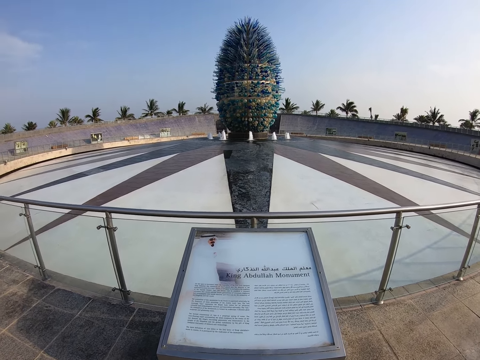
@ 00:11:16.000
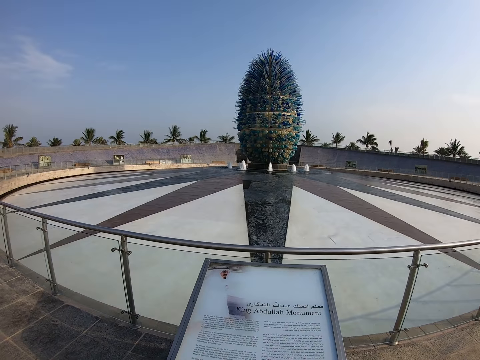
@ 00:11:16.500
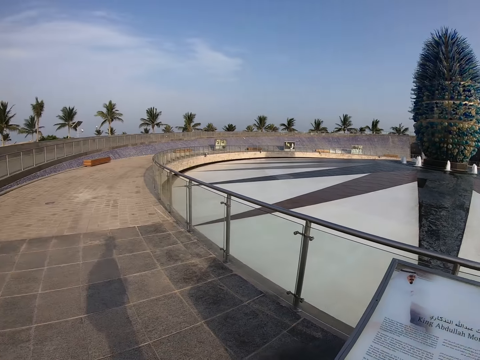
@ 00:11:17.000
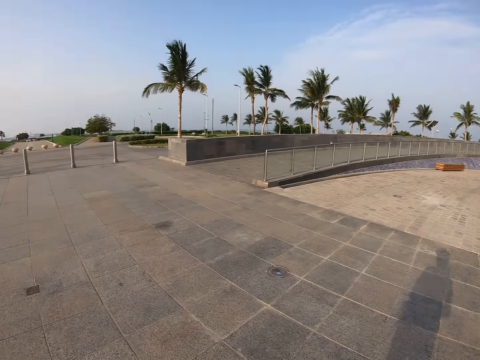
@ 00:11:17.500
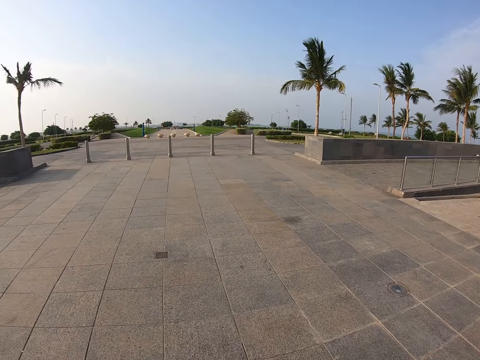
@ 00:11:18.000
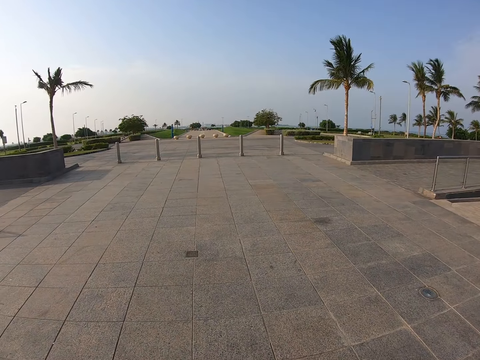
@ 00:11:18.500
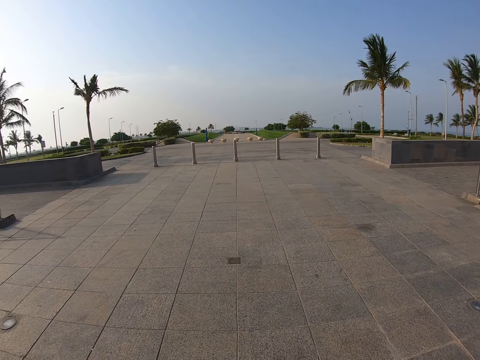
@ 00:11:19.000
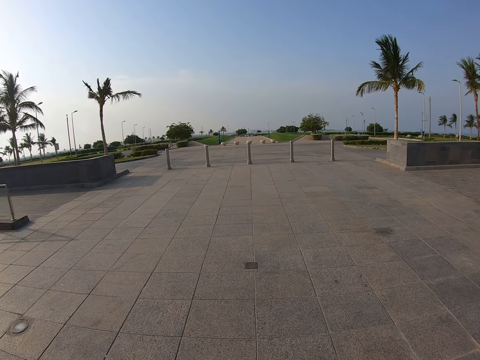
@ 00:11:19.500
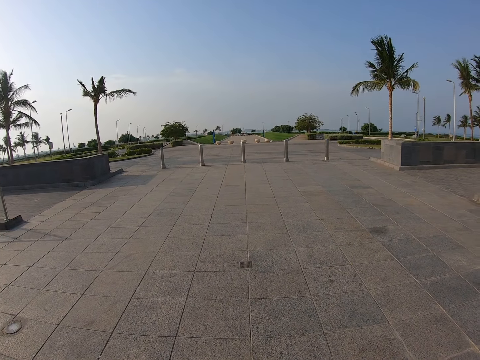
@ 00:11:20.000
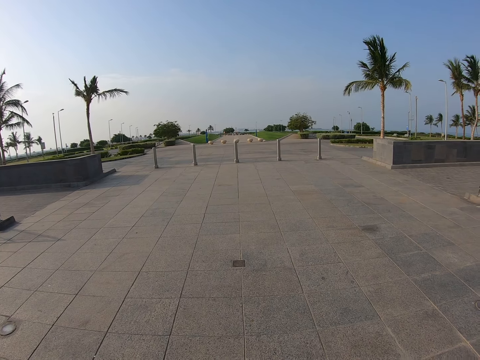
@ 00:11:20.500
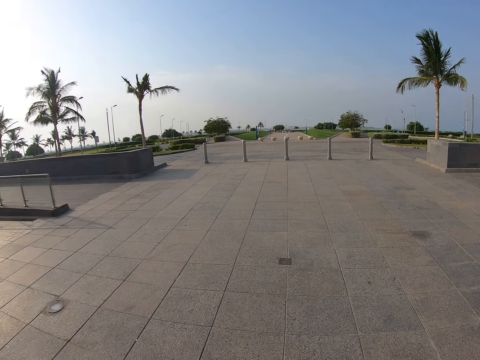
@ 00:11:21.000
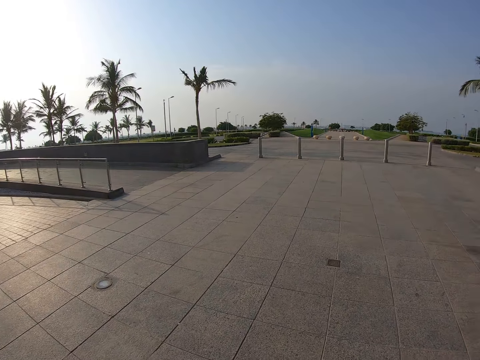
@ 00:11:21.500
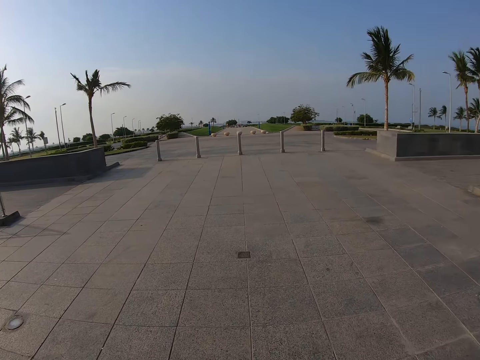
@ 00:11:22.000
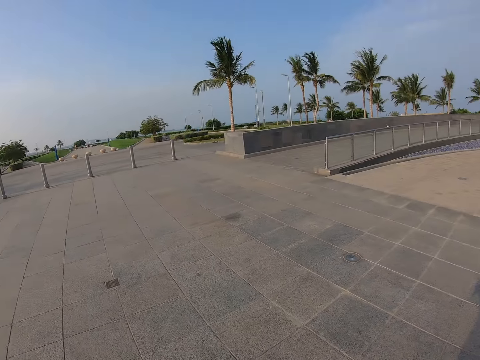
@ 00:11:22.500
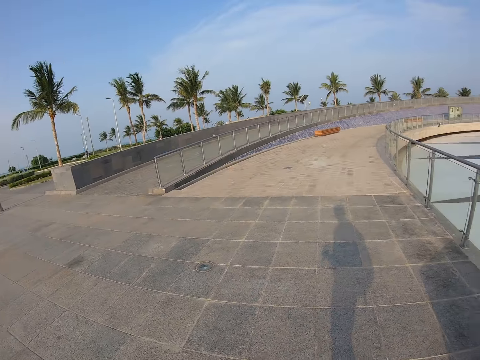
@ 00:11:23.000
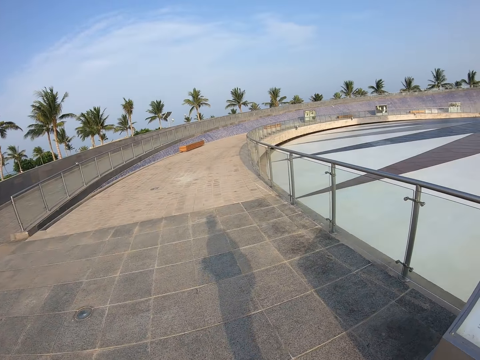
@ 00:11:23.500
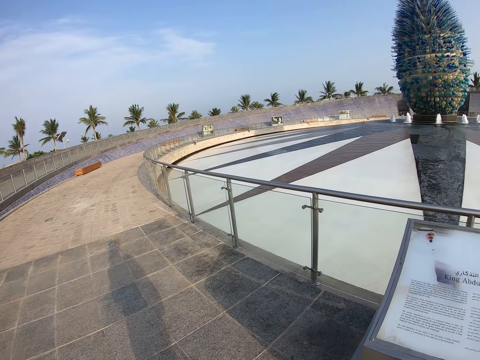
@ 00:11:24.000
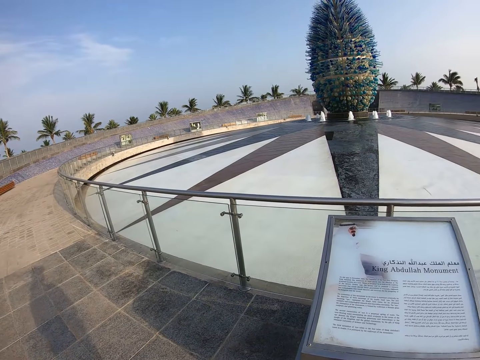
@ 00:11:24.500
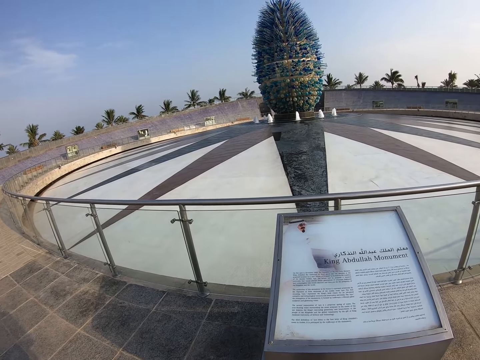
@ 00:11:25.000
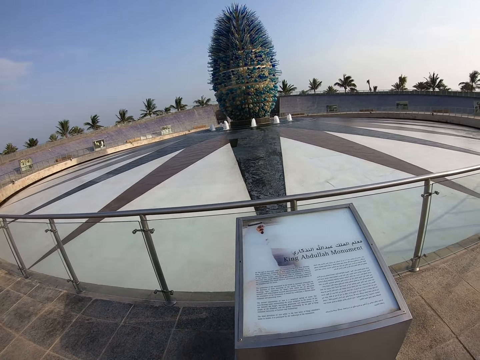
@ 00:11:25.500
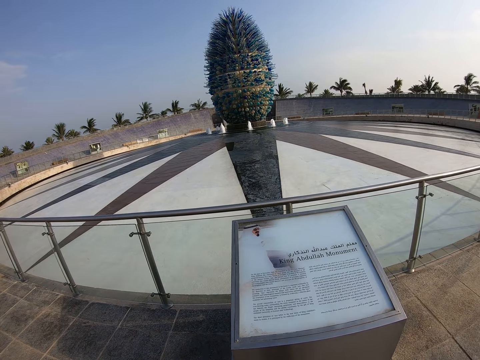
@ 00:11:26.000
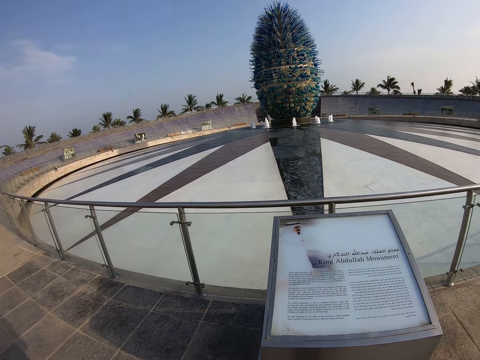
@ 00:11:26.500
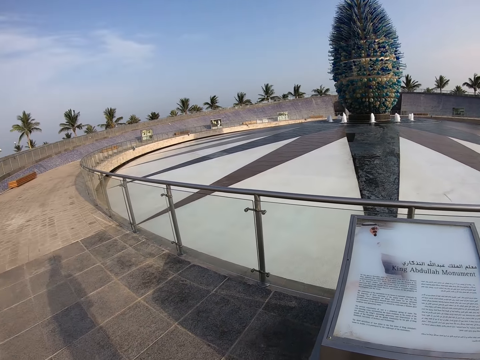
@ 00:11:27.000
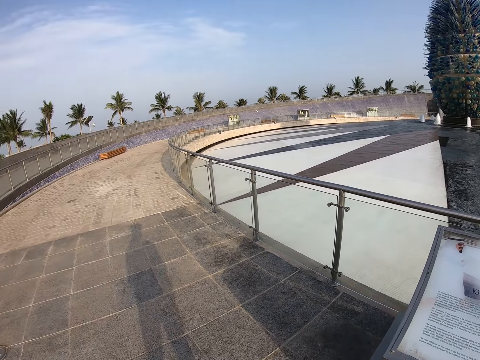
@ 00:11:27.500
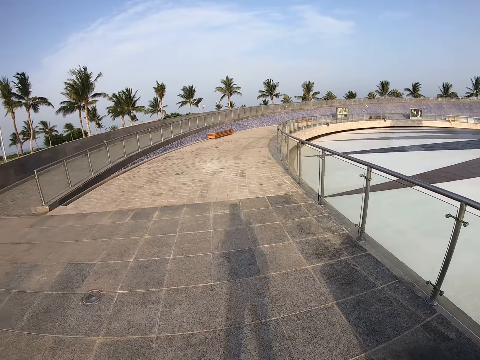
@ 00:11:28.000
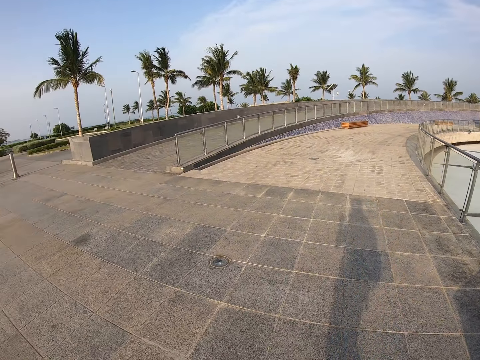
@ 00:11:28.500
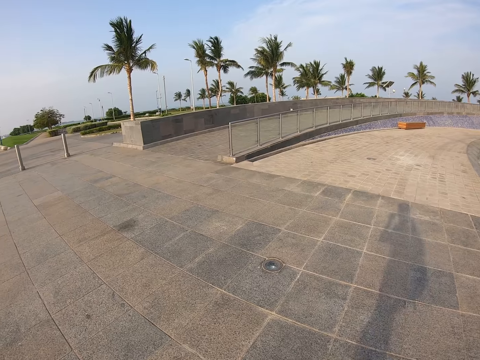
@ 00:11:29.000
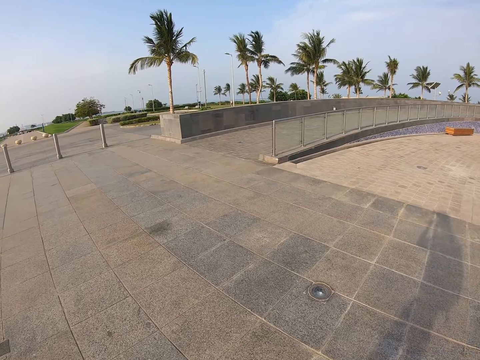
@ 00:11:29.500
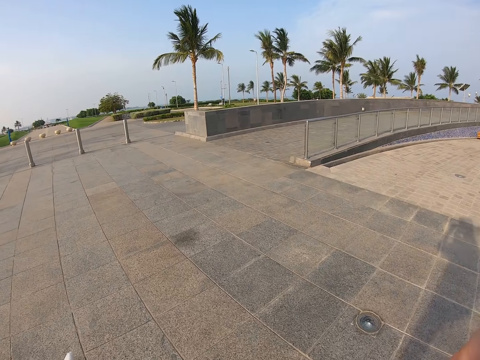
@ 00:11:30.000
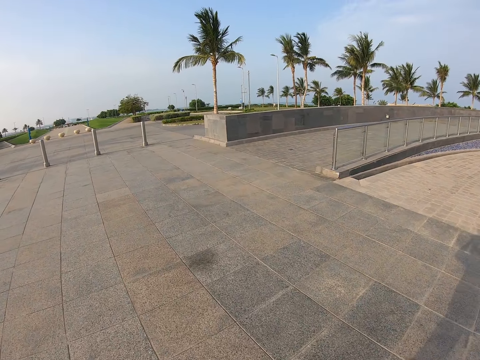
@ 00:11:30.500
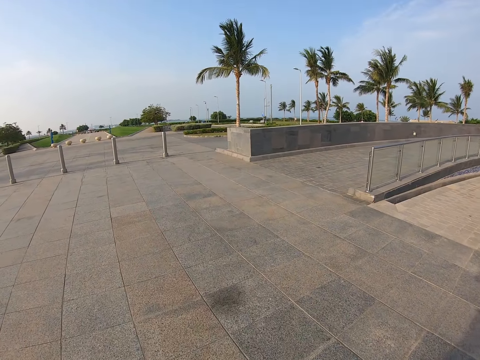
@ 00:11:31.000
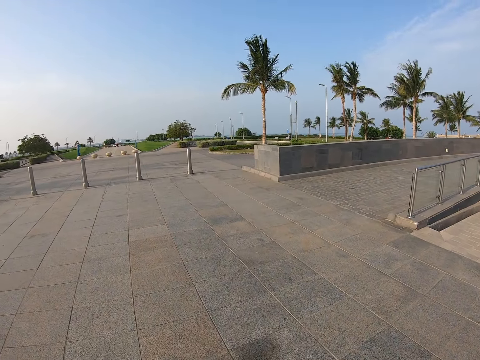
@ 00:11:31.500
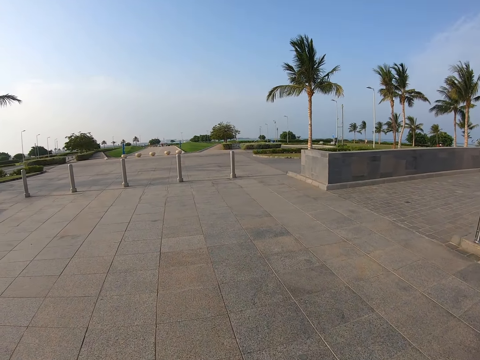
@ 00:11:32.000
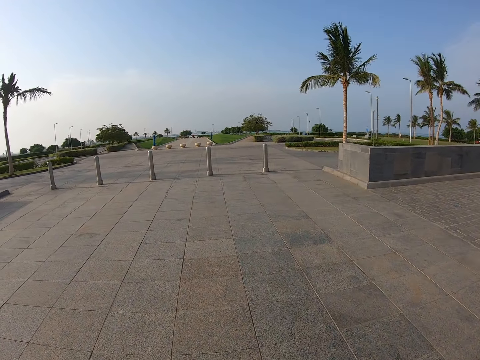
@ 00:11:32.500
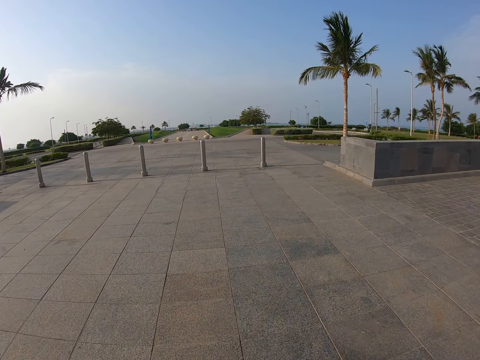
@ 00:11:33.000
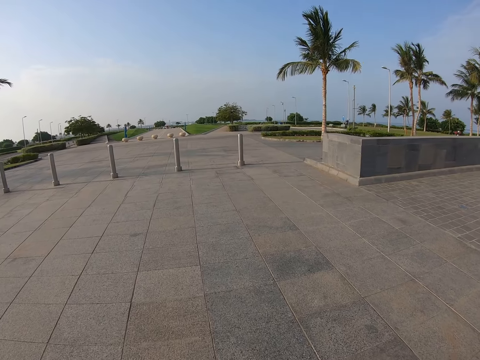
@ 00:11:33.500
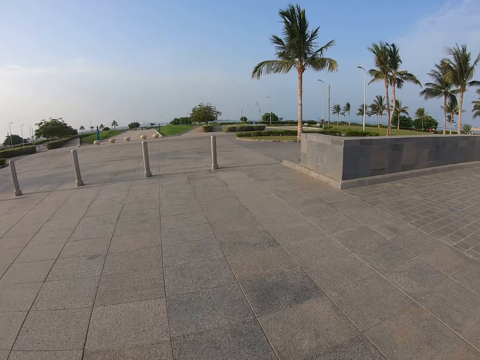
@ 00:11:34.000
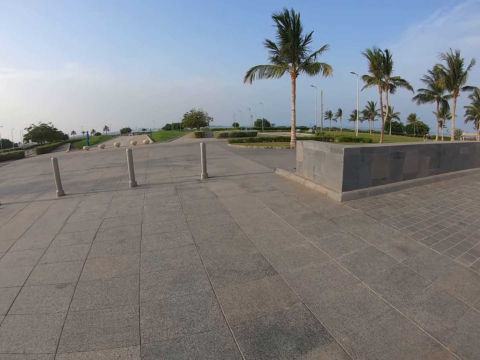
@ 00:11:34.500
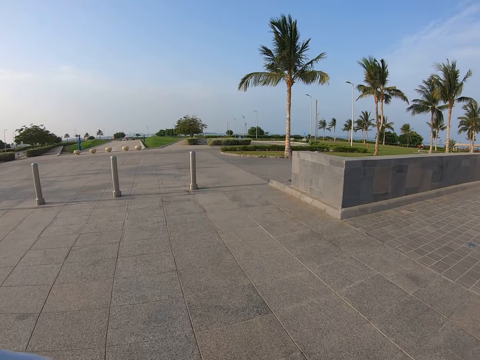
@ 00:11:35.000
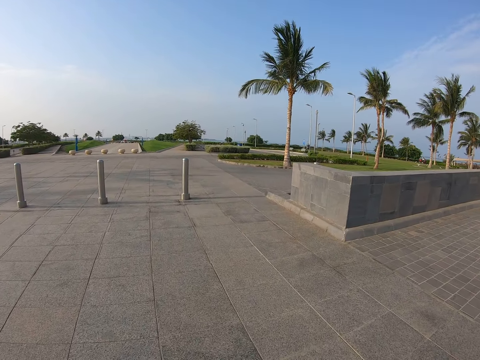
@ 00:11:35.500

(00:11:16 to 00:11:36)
The camera wearer walks around the park.

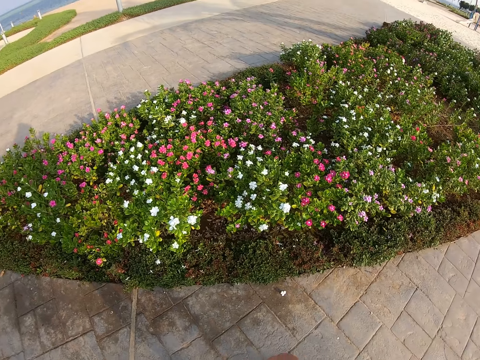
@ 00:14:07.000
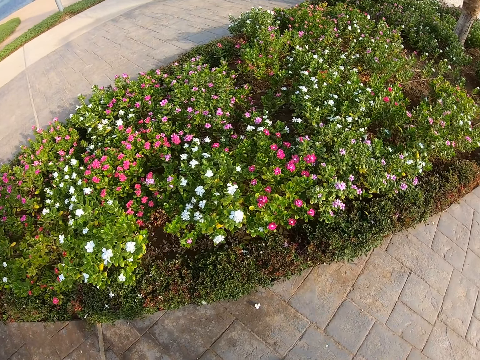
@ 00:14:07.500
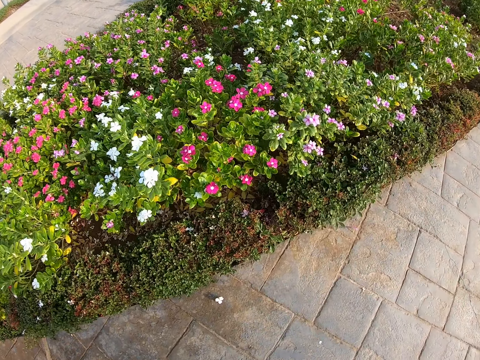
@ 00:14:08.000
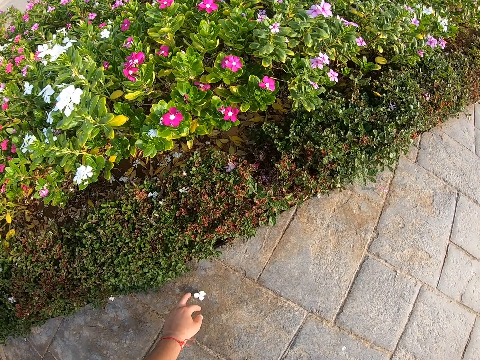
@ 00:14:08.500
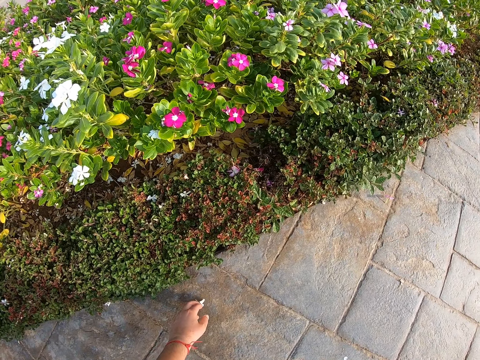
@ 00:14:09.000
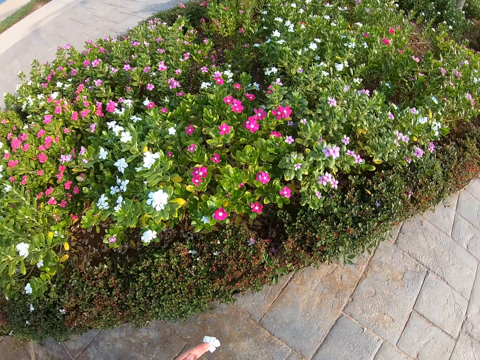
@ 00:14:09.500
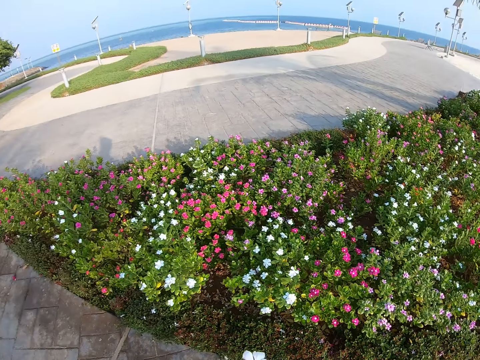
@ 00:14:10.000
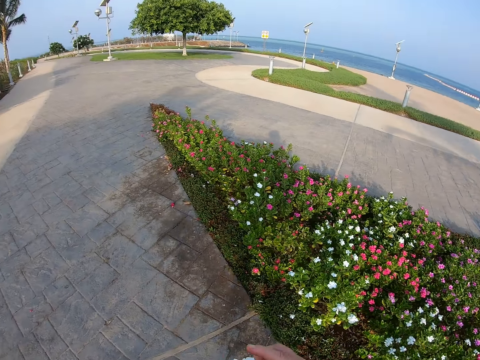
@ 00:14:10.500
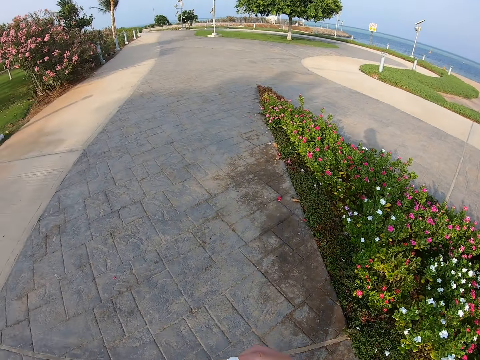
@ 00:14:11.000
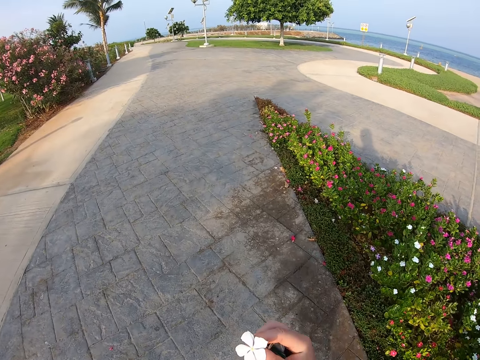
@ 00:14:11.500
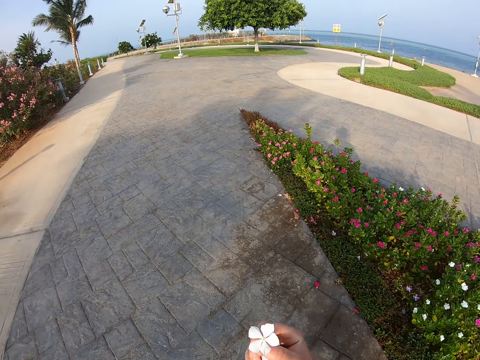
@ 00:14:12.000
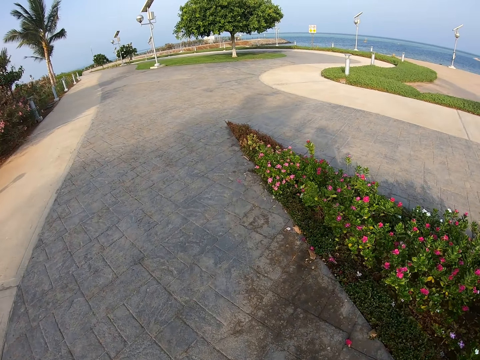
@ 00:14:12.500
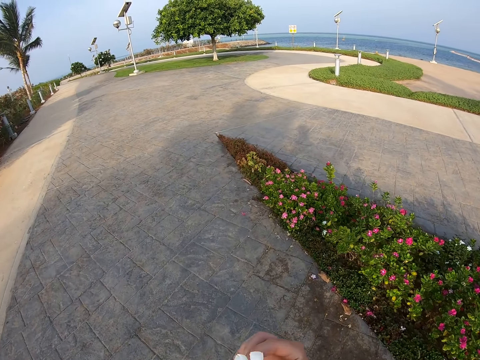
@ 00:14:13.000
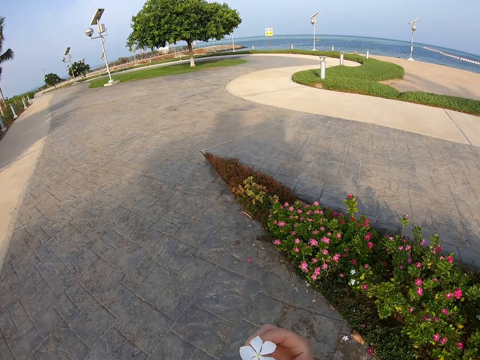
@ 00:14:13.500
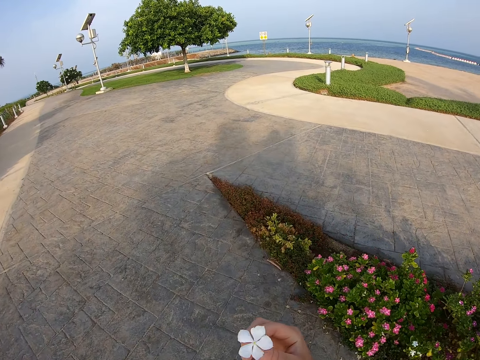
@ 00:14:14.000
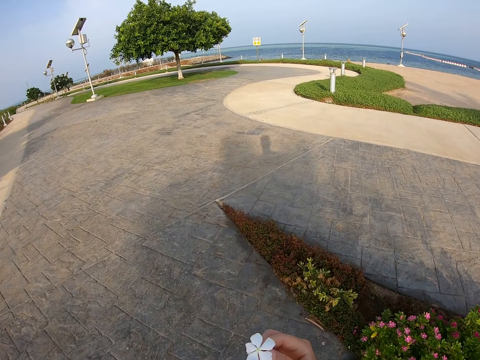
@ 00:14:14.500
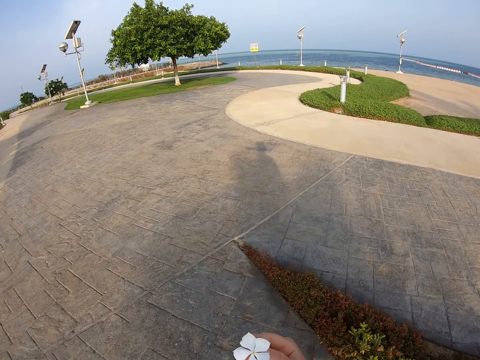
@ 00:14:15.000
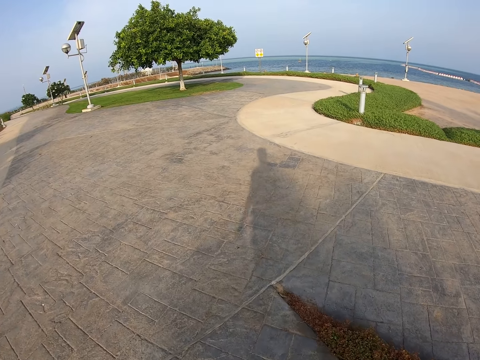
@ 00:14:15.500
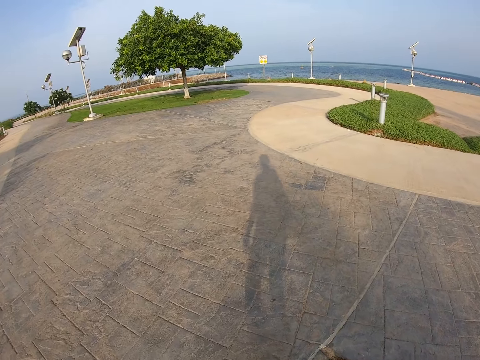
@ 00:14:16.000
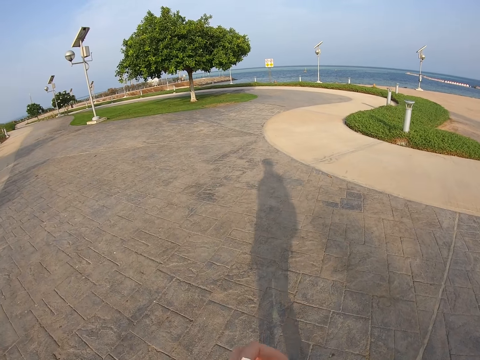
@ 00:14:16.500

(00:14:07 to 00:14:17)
The camera wearer moves the left hand. They pick a flower. They lift the flower. They walk around the park. They transfer the flower to the right hand. They look at the flower. They walk around the park. They move the flower. They walk around the park. They lift the flower. They walk around the park. They move the flower. They walk around the park. They move the flower. They walk around the park.
